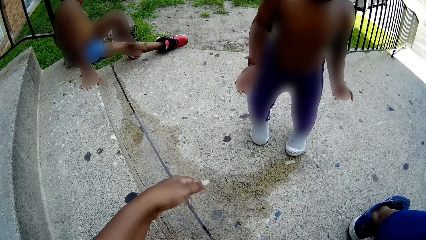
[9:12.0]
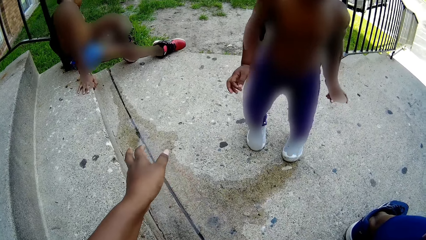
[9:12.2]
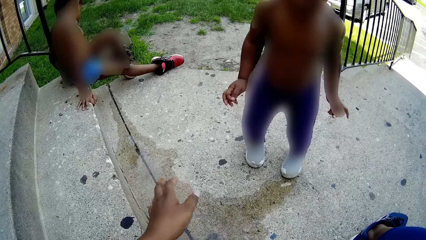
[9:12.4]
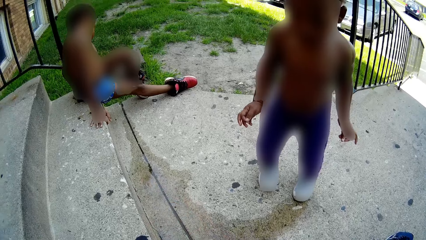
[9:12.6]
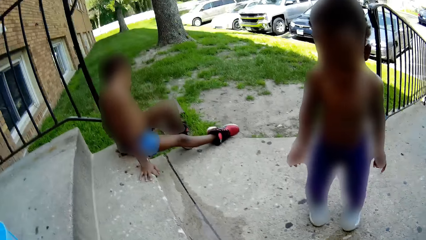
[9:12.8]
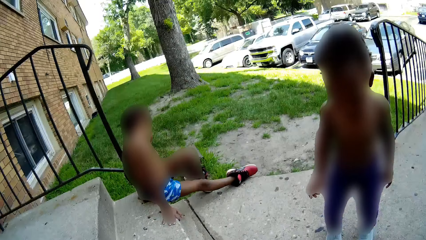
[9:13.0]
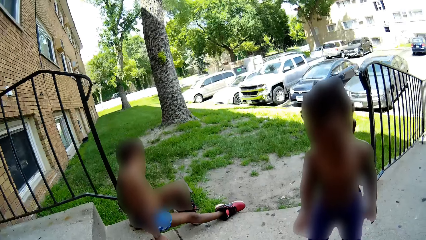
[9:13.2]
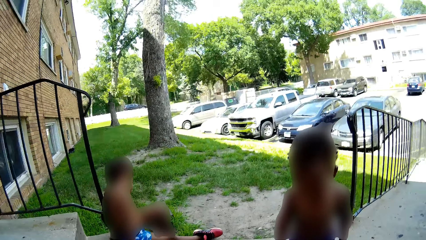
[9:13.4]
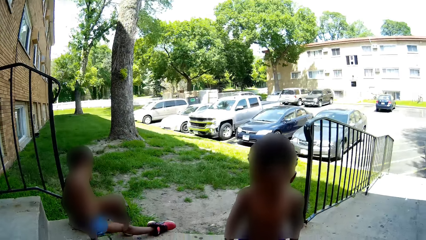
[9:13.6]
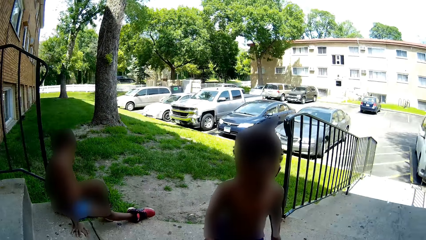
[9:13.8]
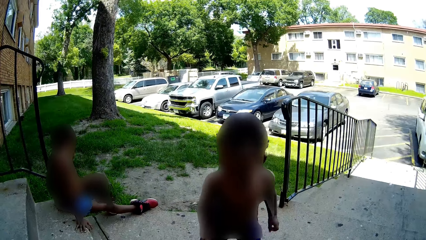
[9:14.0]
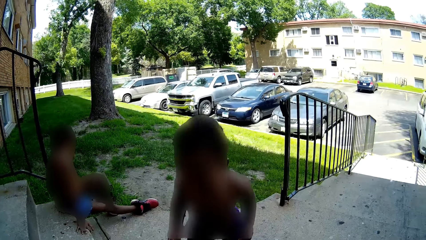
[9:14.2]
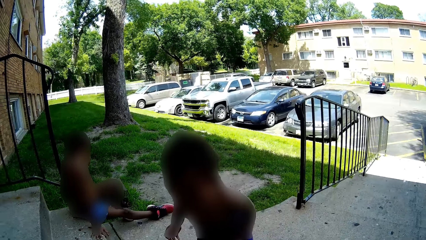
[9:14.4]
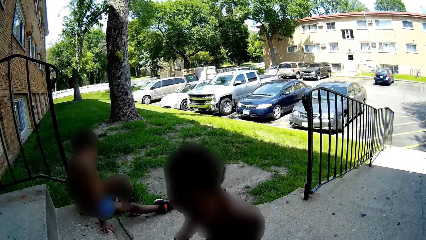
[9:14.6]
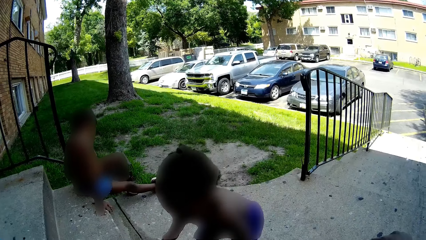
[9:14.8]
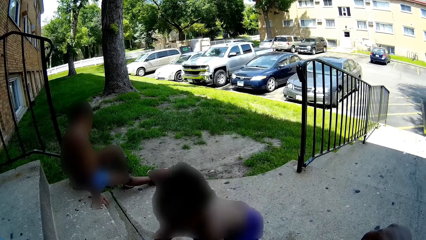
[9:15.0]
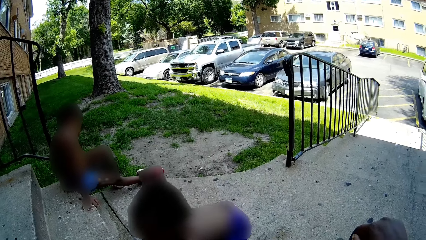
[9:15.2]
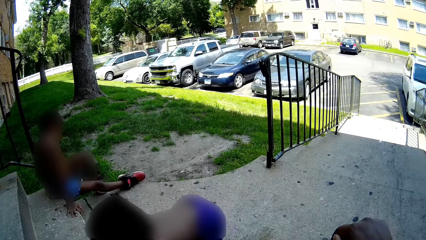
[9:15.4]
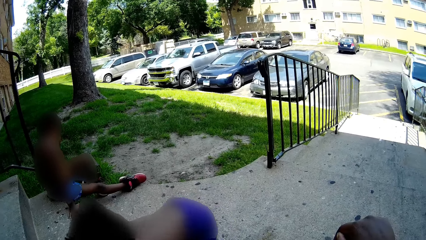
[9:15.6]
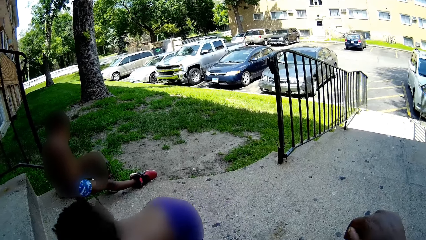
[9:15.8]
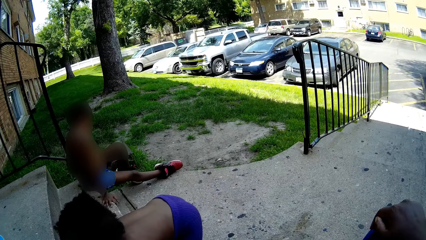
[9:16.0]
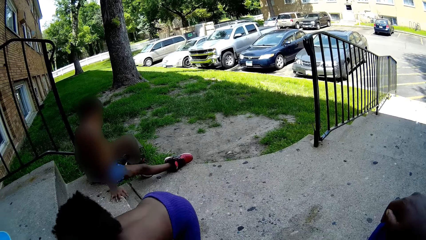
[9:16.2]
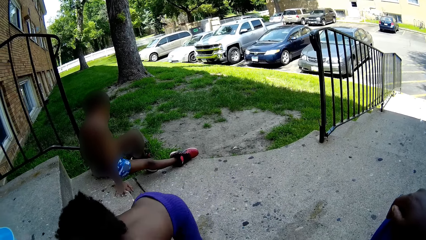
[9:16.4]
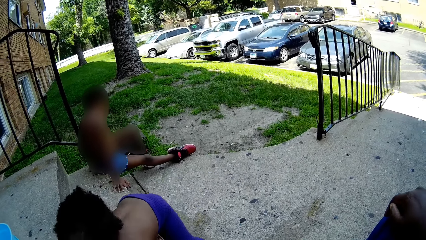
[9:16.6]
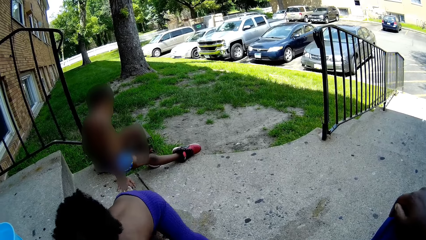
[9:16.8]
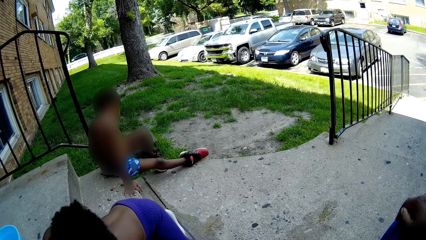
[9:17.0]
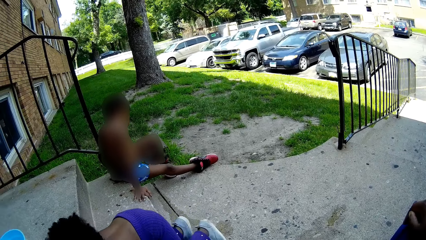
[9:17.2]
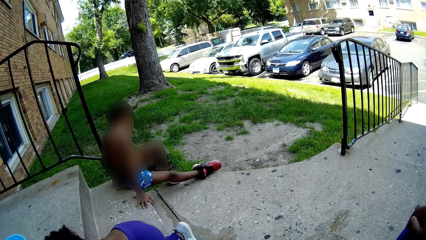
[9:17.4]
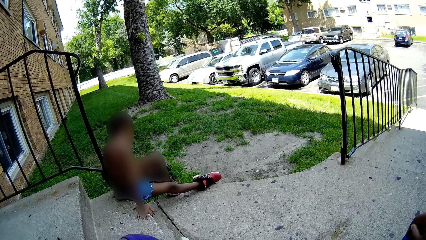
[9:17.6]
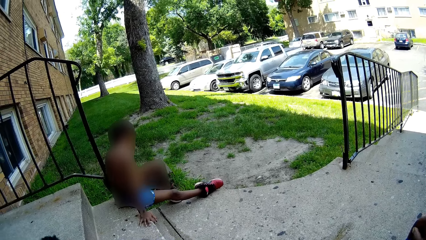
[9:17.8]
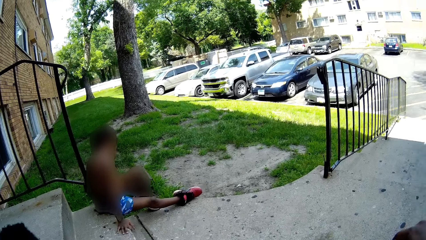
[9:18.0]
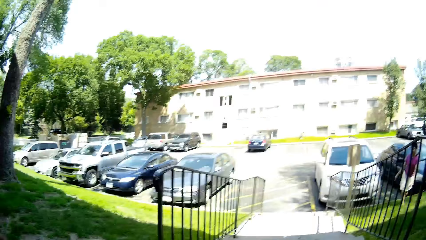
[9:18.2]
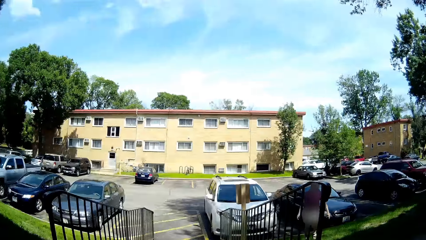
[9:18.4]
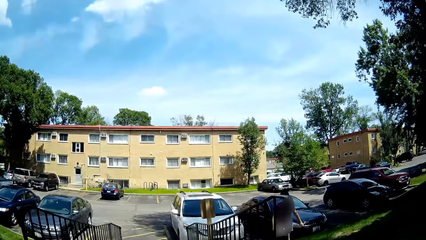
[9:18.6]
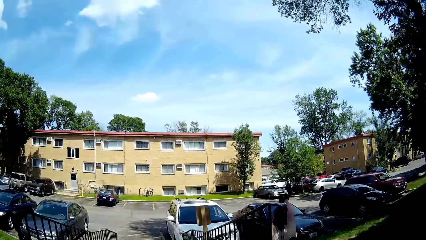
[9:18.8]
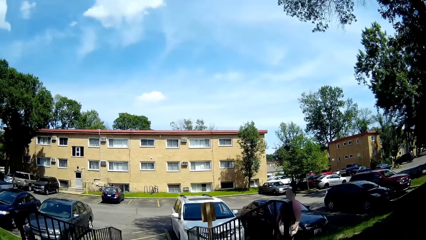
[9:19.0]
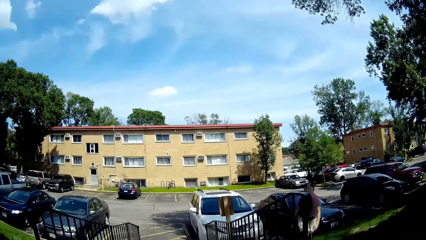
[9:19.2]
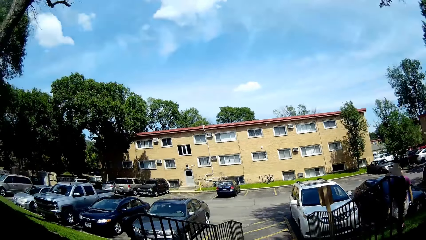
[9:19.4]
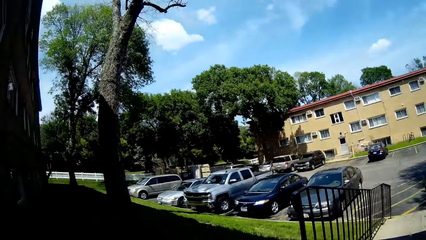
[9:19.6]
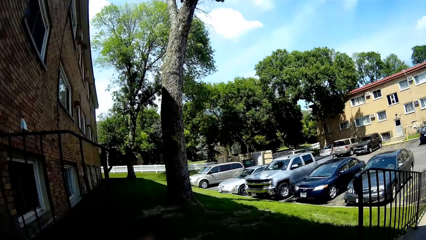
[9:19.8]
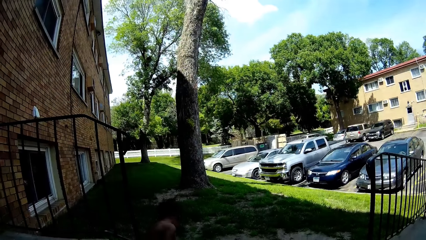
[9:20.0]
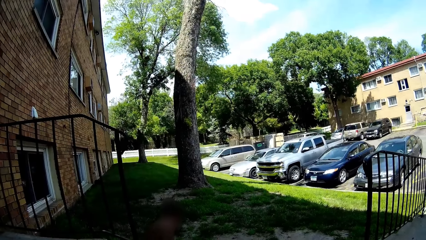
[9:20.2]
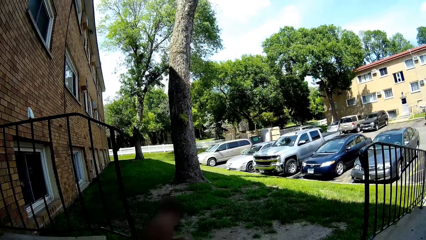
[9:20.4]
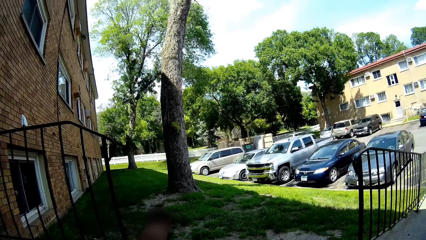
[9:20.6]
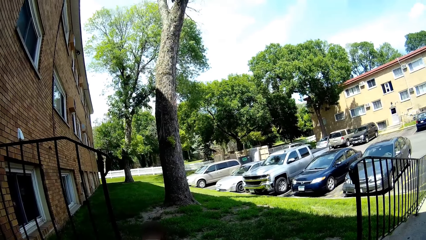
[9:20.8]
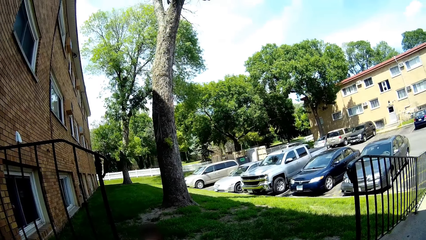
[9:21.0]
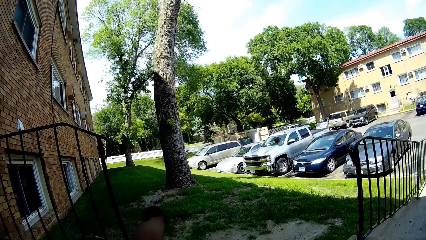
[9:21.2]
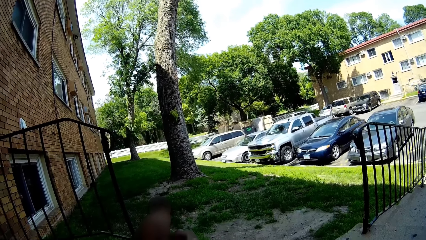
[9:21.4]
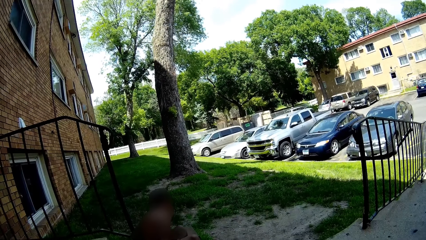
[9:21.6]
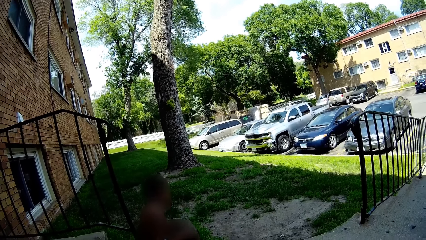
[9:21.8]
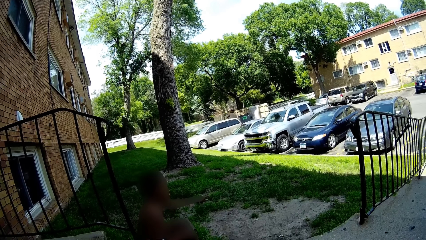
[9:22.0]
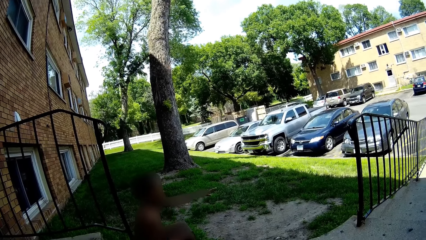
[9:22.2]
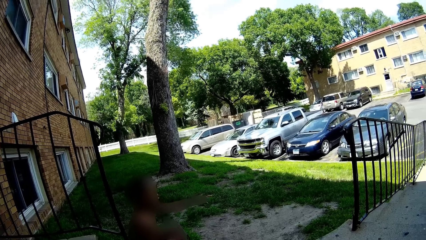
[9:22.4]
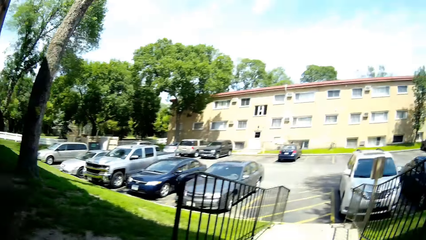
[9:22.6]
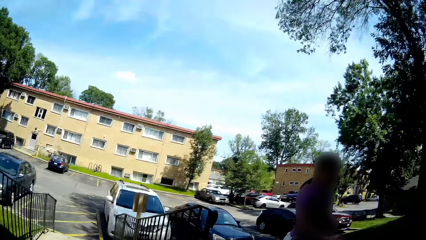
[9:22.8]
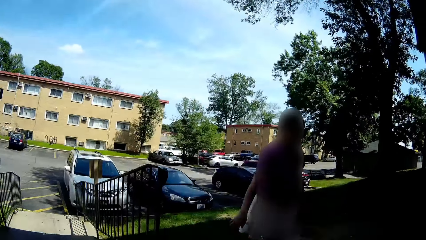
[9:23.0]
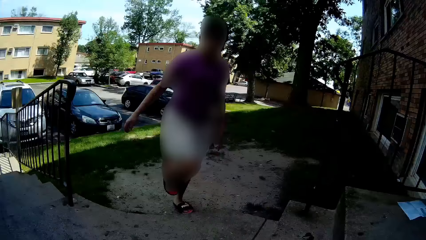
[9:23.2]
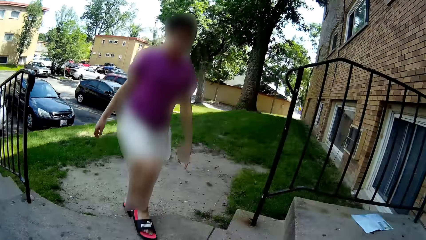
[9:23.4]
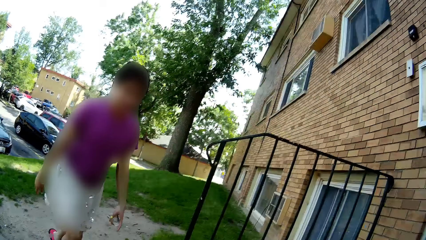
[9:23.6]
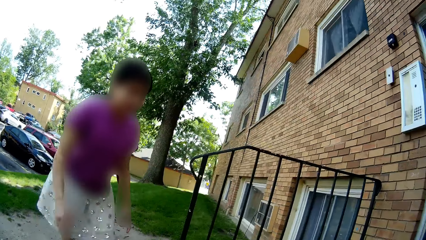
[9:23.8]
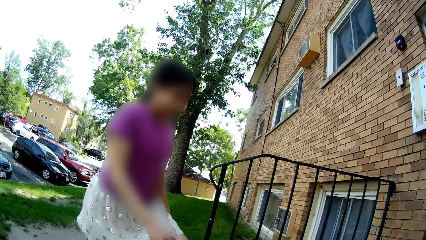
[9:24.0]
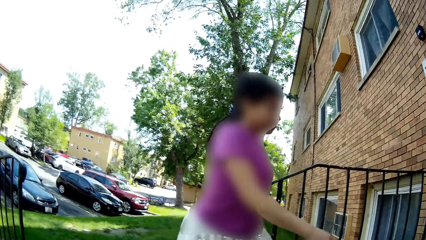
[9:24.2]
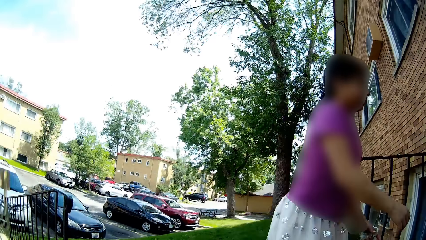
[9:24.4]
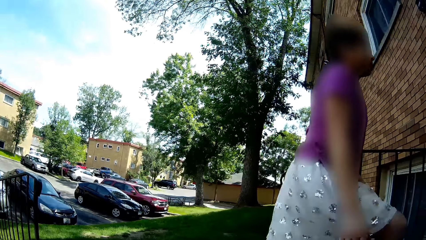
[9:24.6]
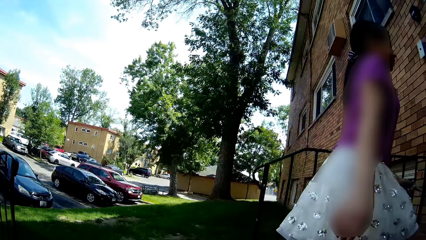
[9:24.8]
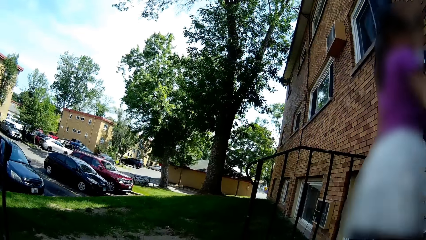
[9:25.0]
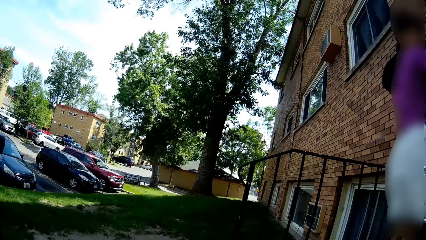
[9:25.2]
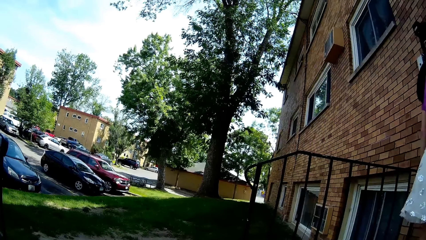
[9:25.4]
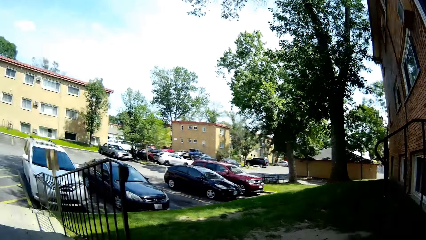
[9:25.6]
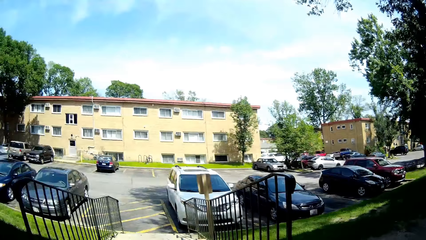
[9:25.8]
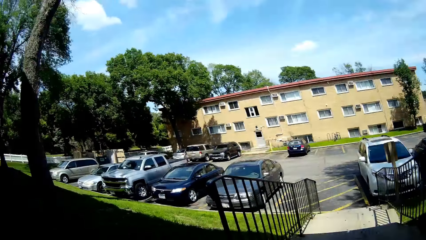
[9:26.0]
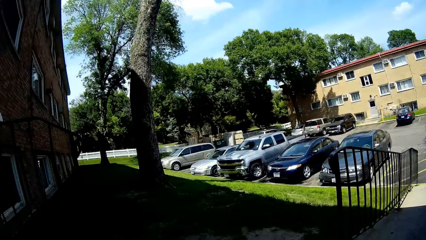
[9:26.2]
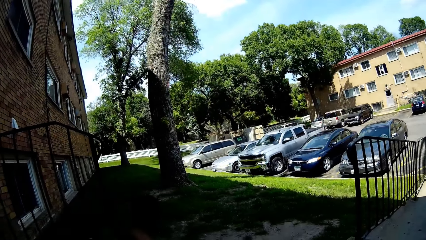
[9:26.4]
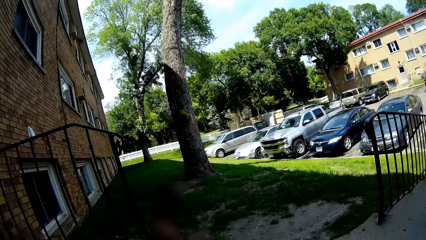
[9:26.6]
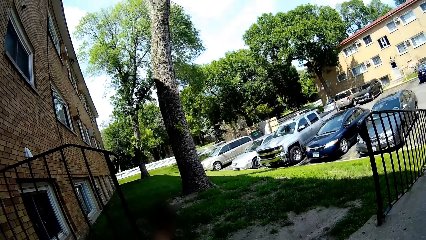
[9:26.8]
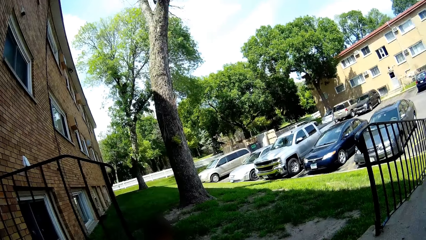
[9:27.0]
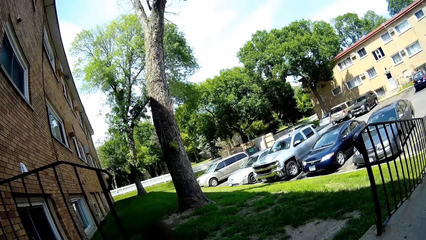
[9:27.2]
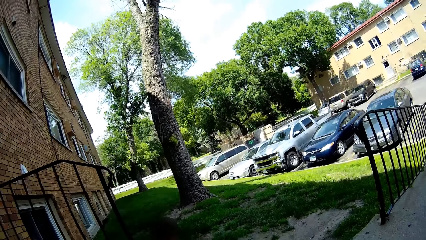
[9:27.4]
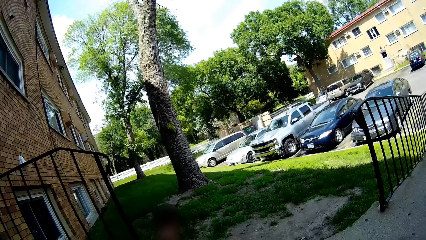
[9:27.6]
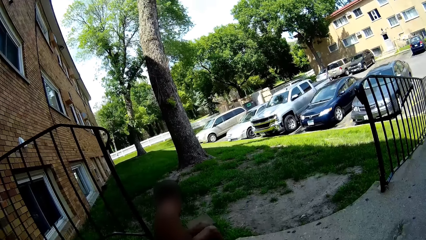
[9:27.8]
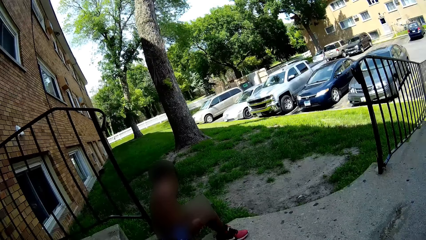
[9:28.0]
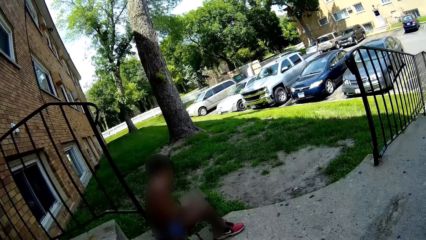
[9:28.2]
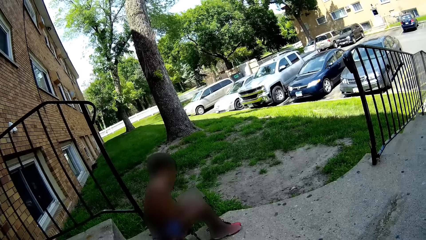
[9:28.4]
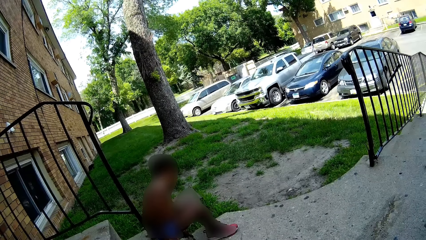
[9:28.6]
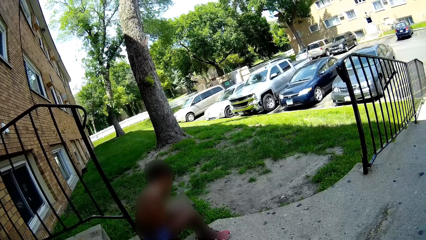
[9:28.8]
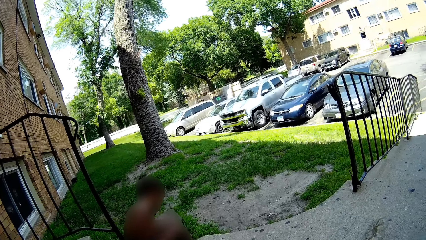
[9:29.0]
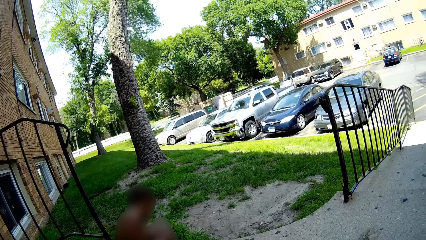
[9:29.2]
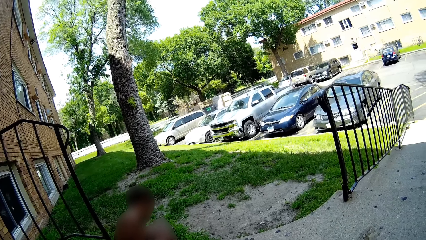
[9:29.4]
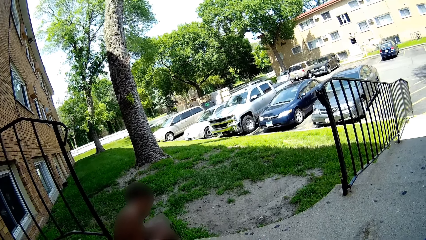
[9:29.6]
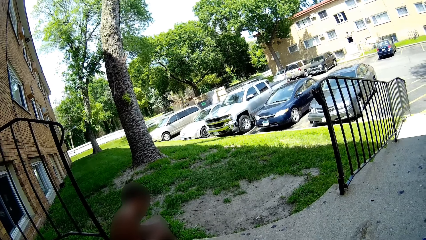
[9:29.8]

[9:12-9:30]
The camera wearer converses with a baby. Another baby climbs the stairway. A woman walks towards the camera wearer. A third baby converses with the camera wearer. The woman climbs the stairways into a house.
